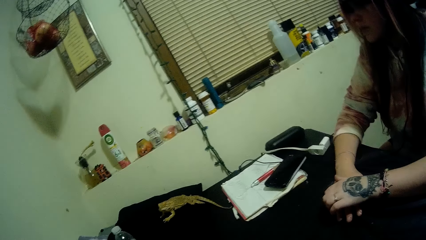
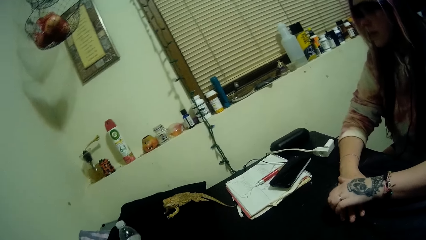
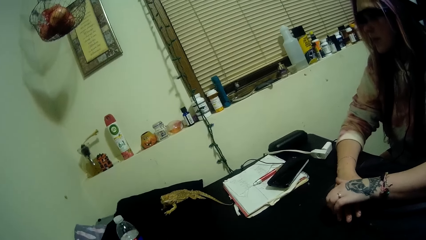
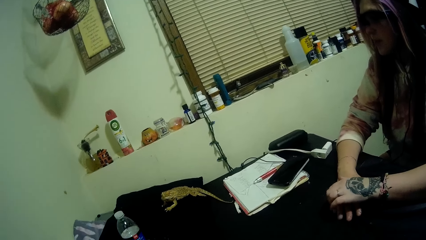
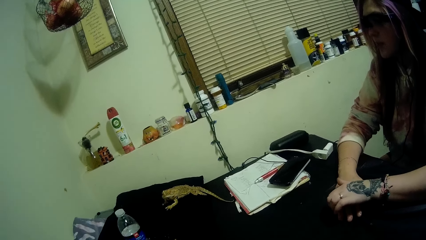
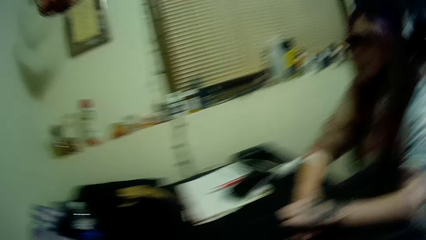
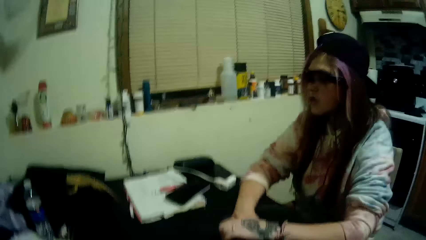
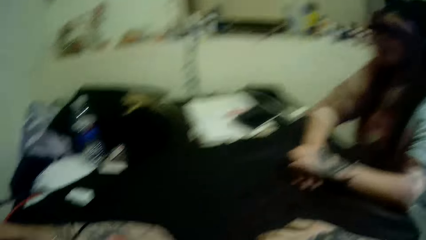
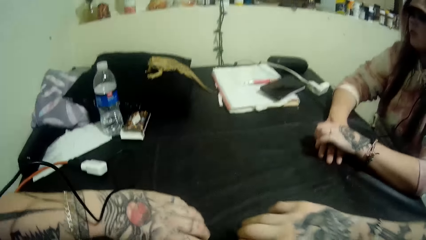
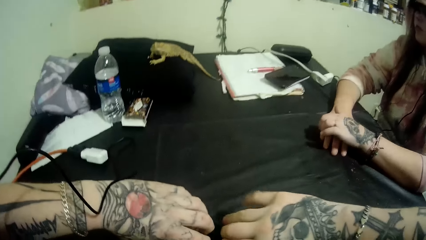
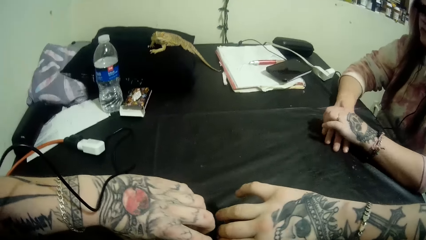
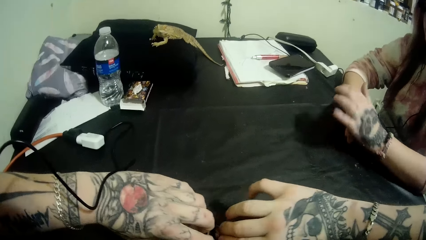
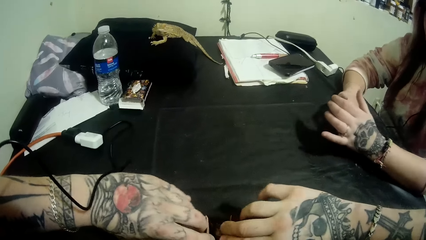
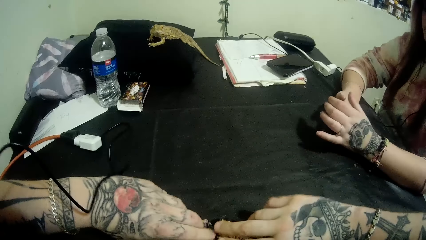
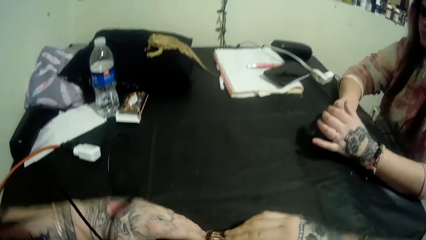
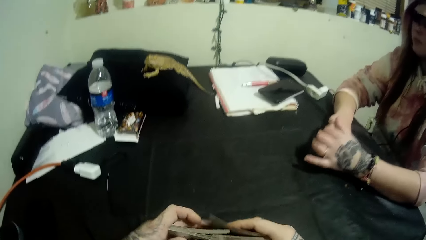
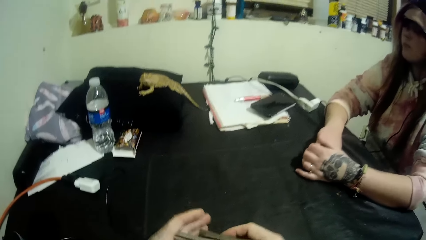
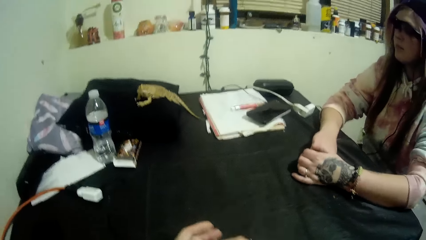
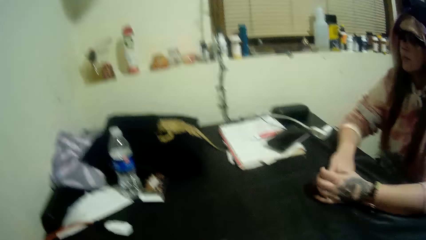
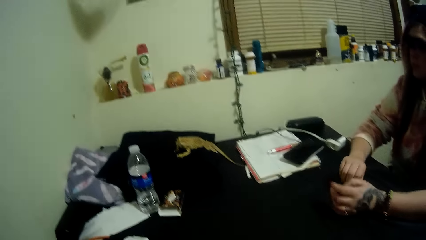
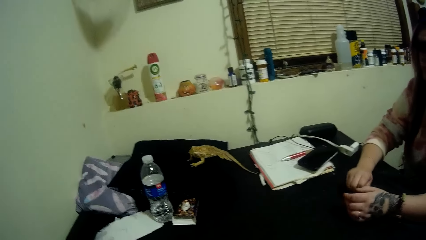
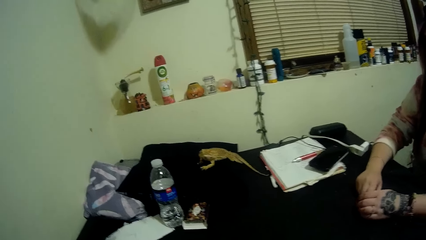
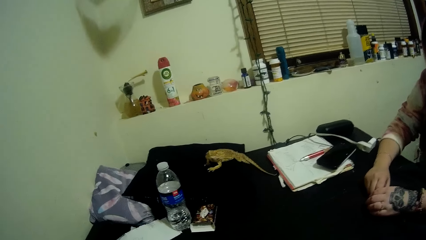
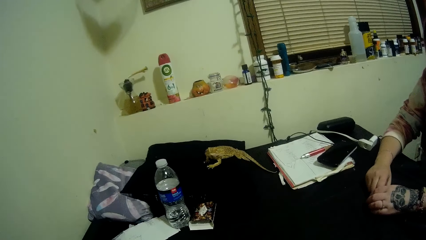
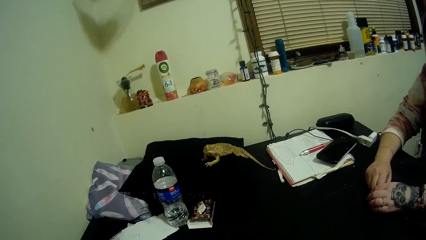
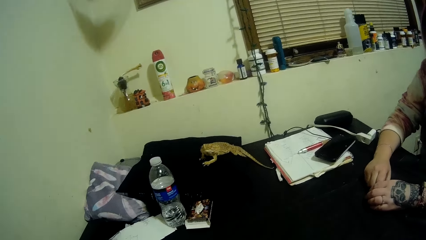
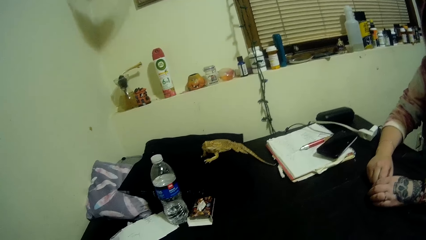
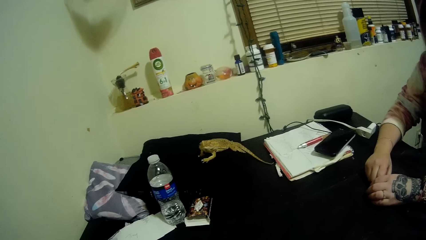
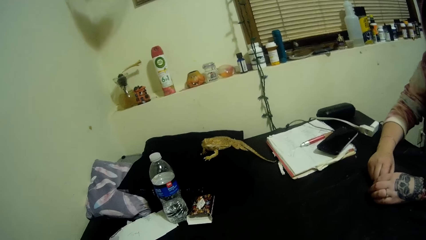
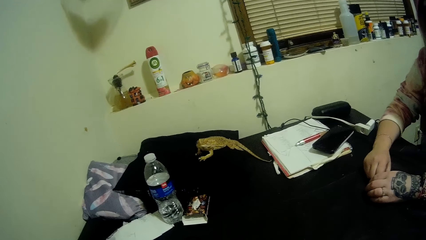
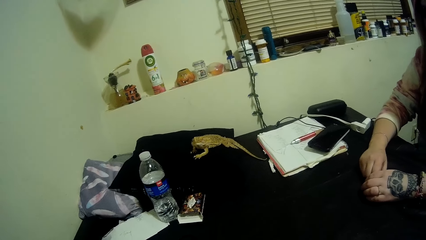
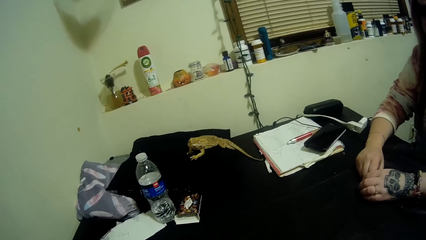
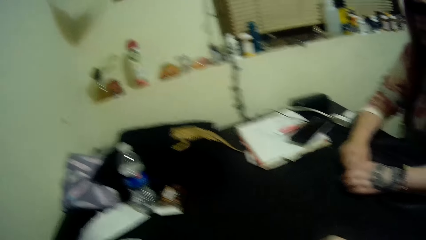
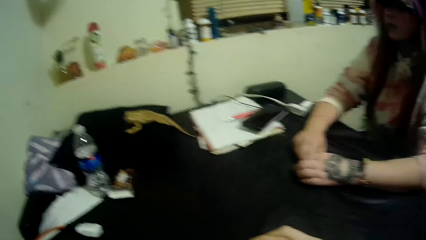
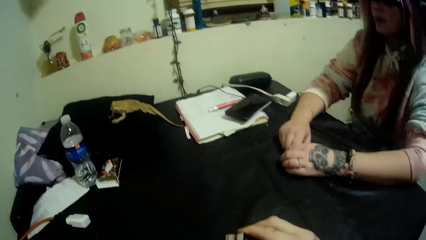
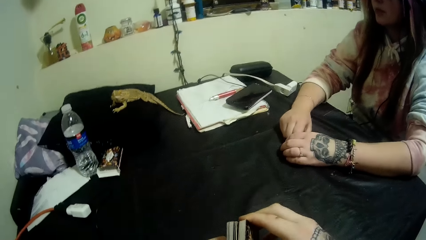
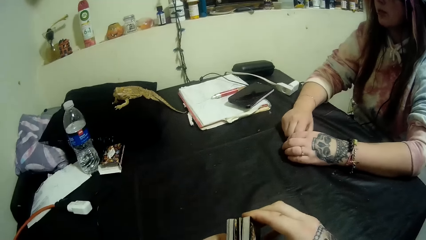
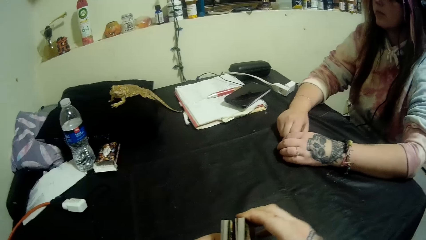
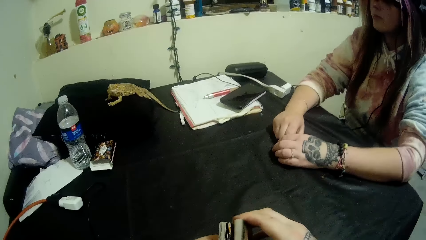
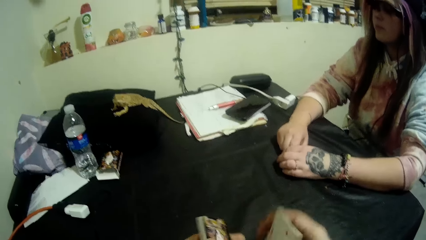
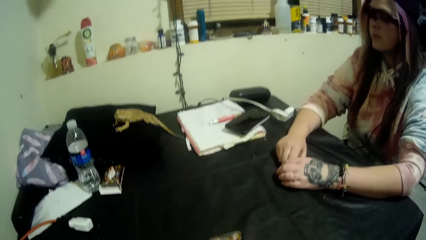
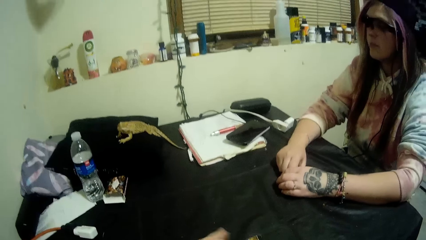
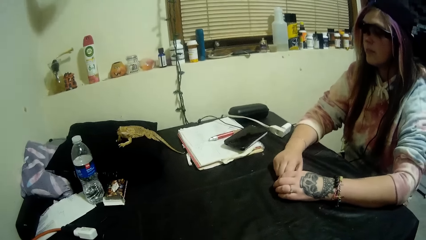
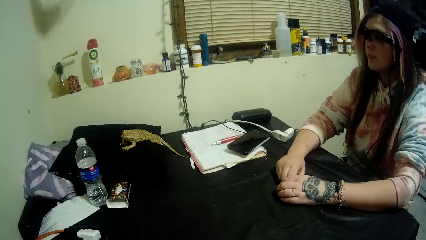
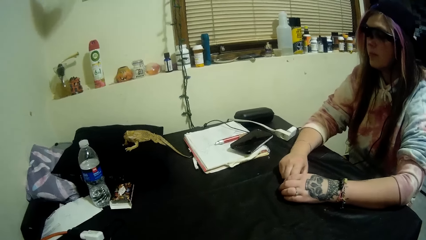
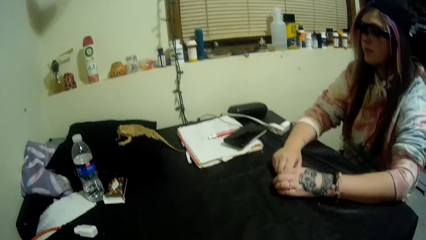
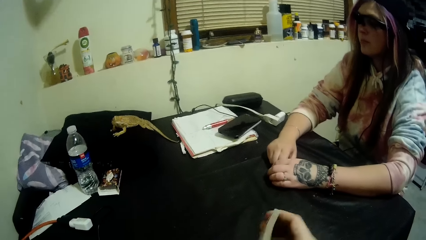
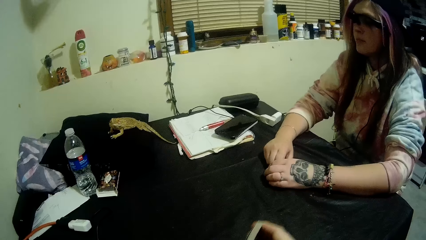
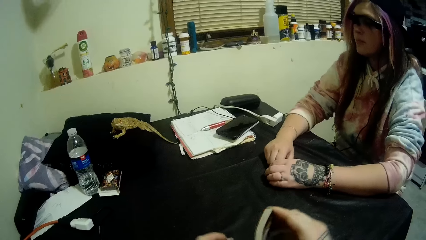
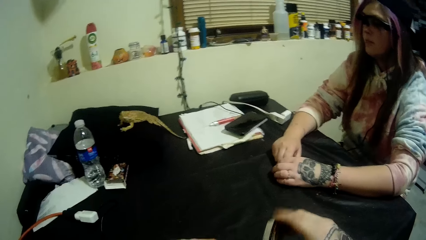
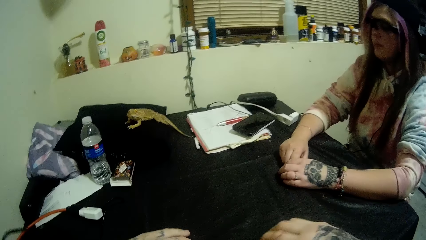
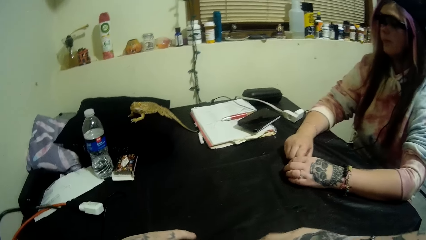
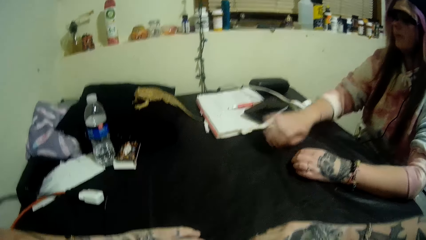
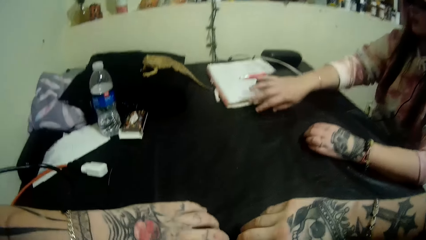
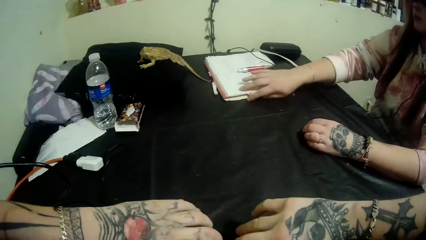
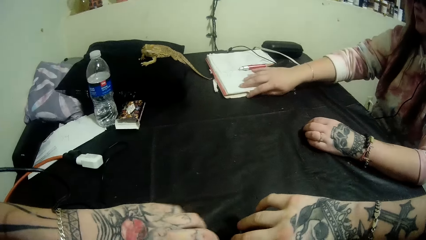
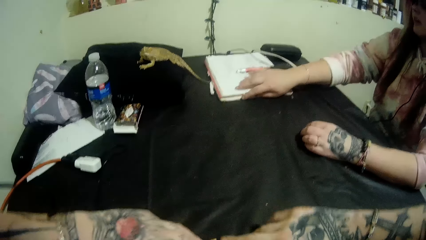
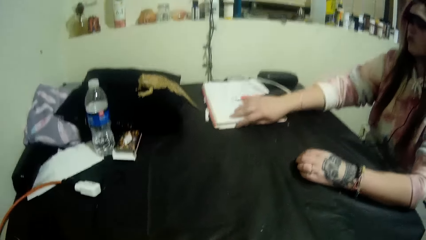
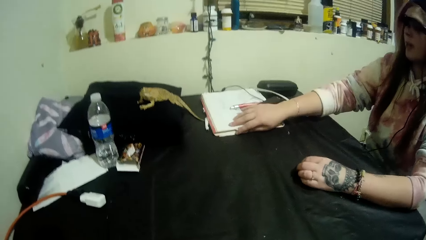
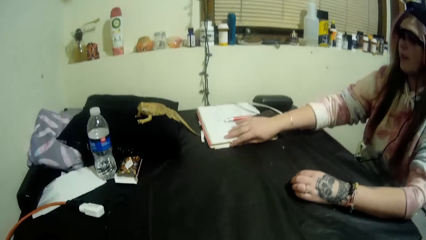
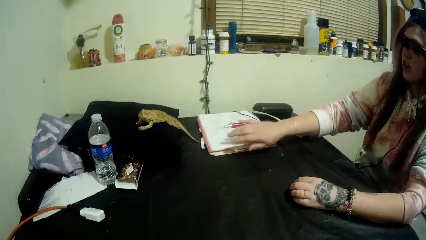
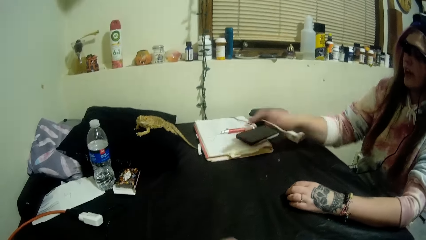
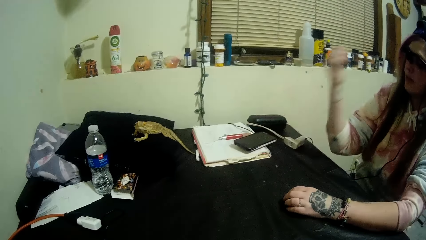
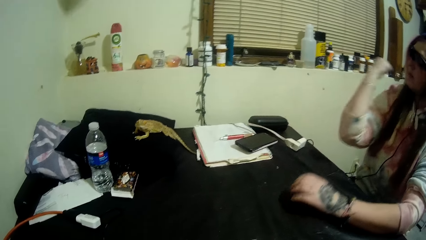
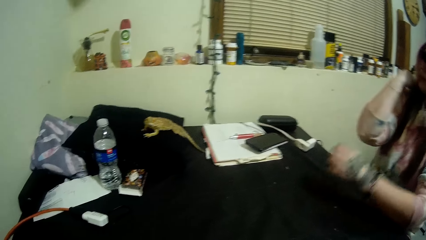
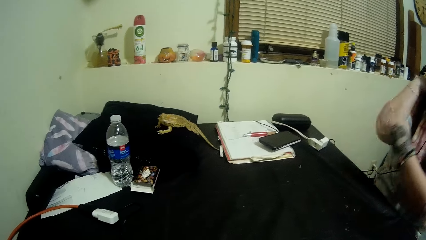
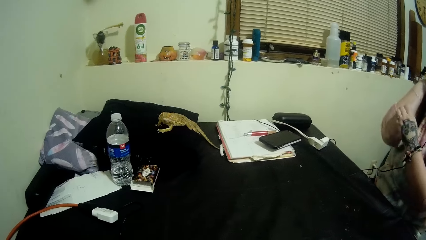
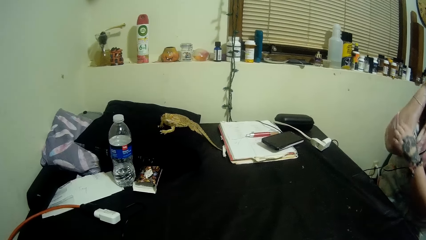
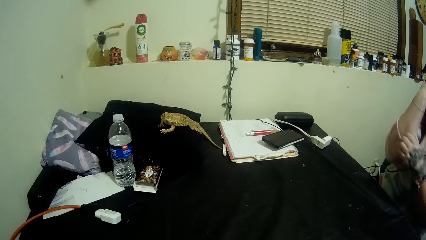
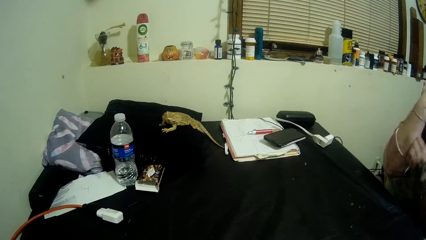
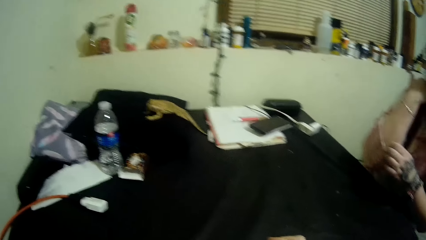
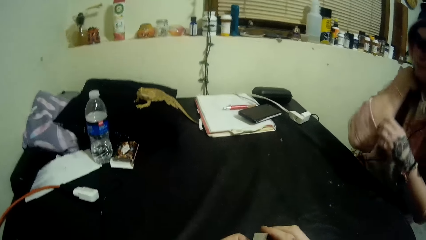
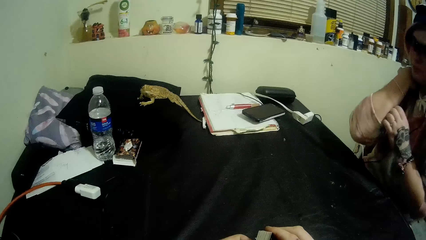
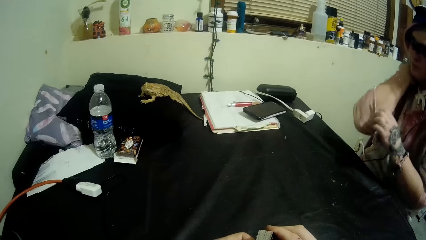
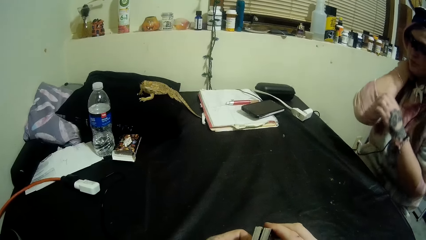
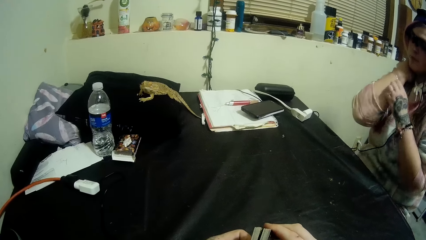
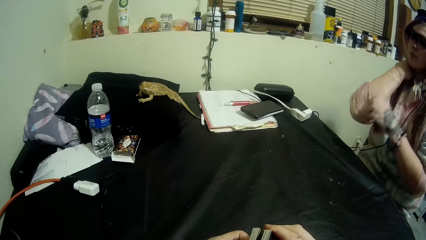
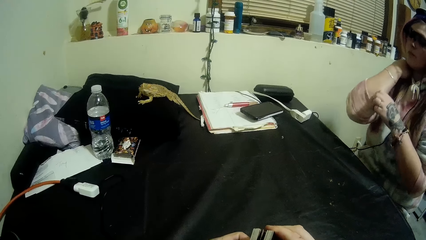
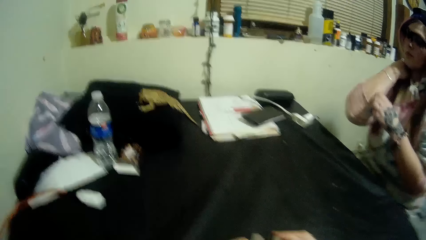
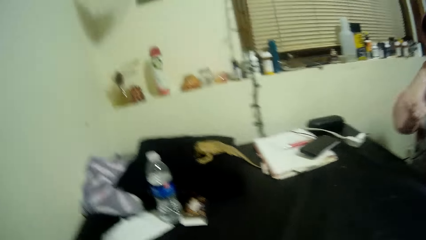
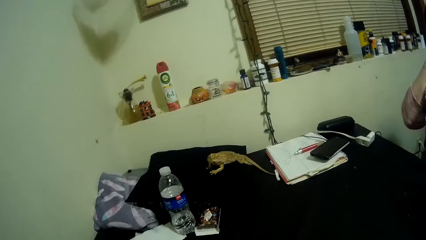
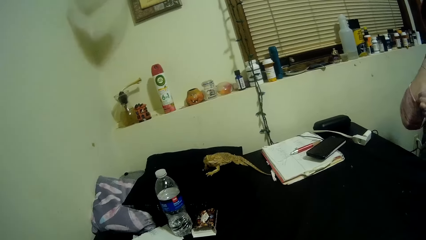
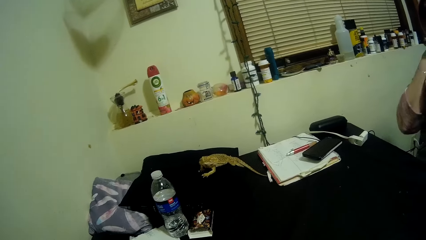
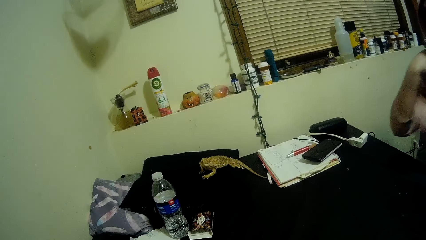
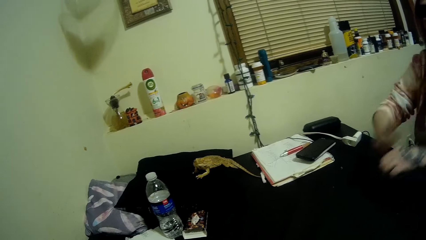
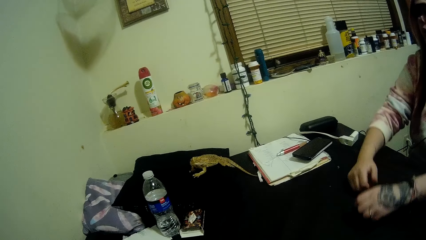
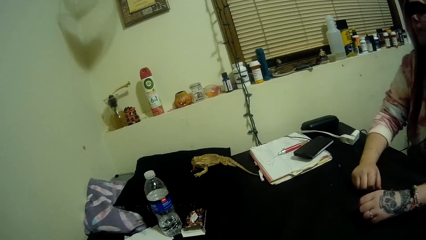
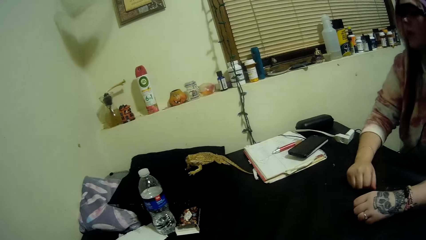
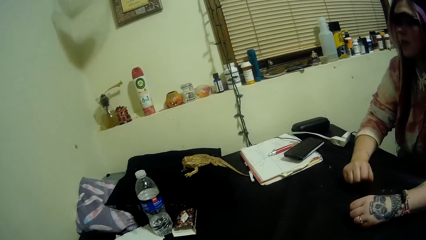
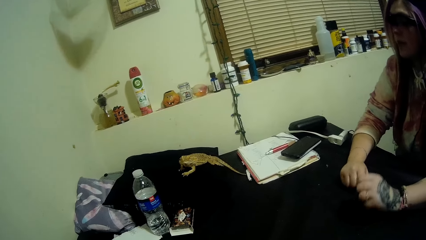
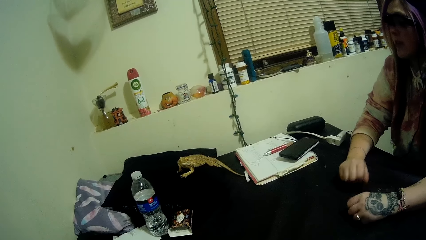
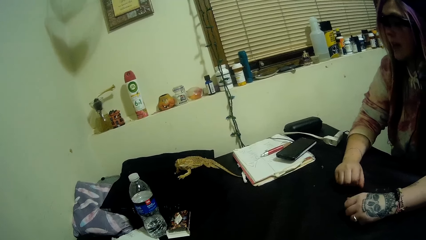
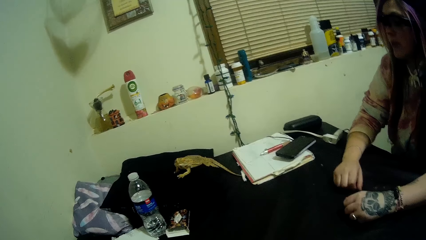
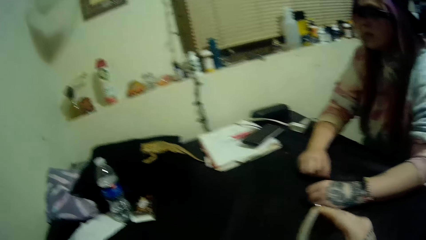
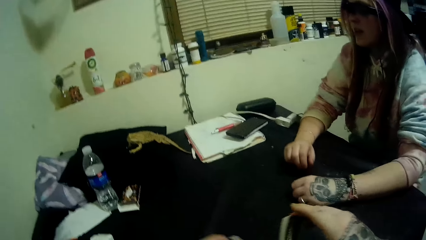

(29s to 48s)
The camera wearer arranges the cards. A woman moves the book. She raises her hand. She scratches her hand.
